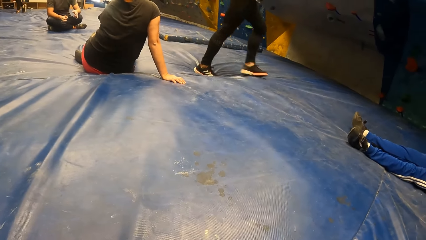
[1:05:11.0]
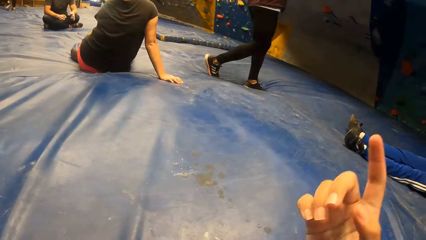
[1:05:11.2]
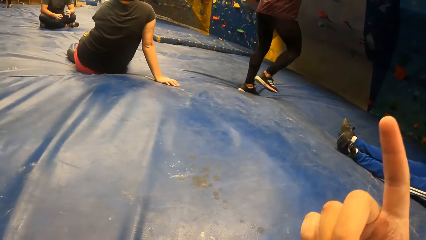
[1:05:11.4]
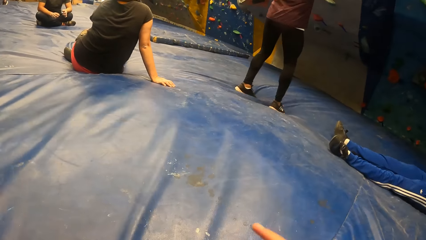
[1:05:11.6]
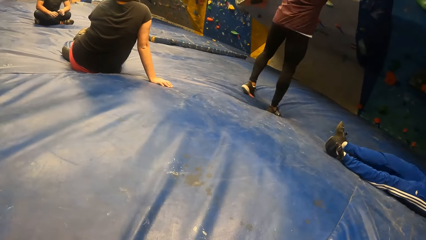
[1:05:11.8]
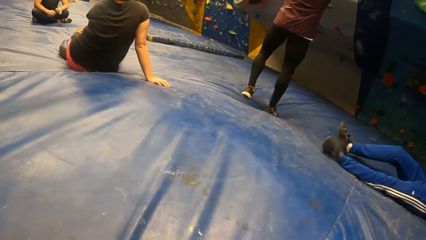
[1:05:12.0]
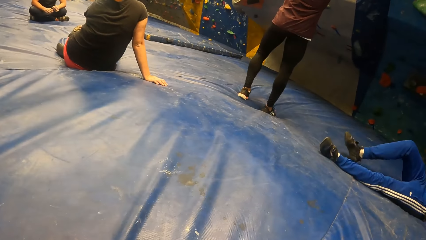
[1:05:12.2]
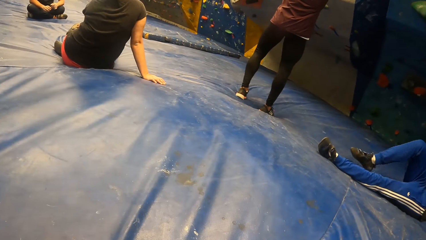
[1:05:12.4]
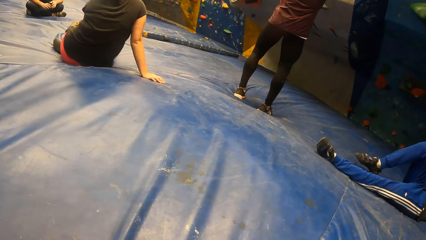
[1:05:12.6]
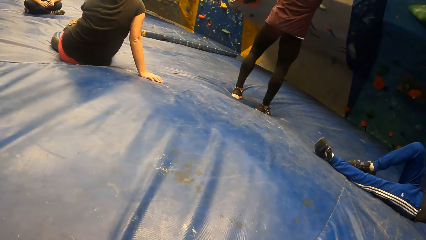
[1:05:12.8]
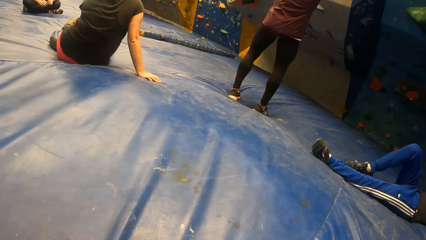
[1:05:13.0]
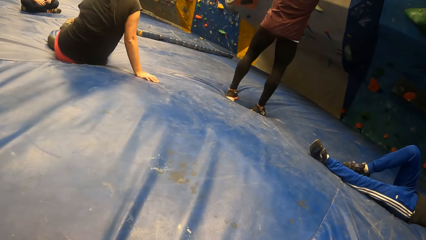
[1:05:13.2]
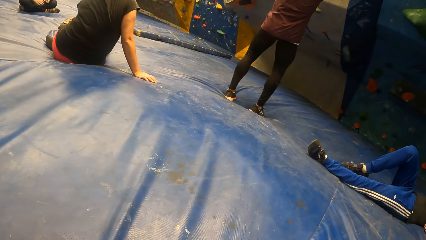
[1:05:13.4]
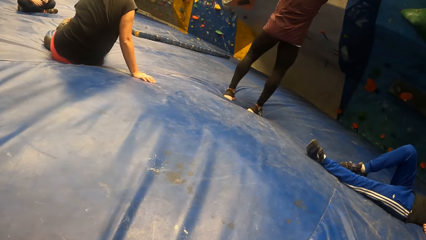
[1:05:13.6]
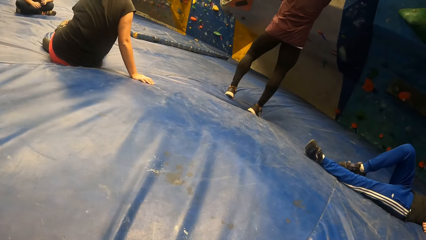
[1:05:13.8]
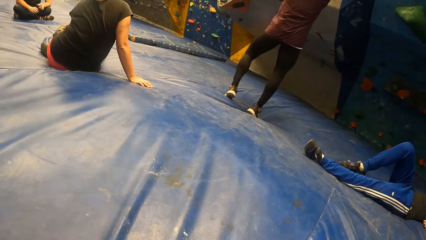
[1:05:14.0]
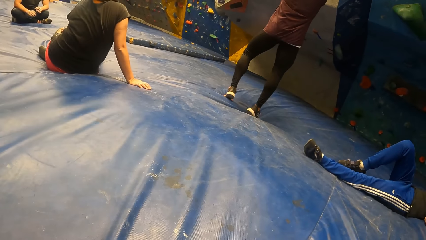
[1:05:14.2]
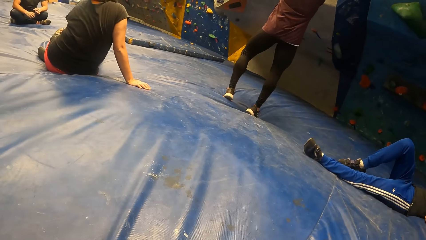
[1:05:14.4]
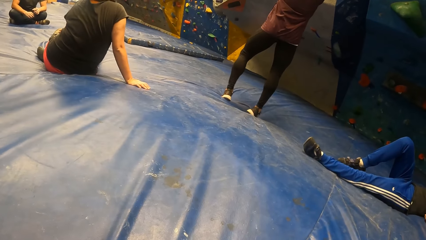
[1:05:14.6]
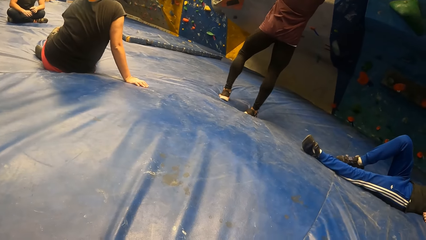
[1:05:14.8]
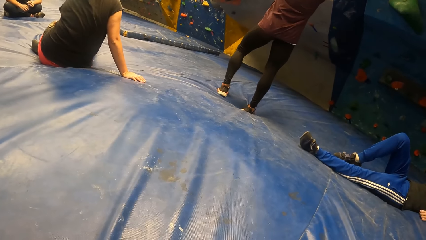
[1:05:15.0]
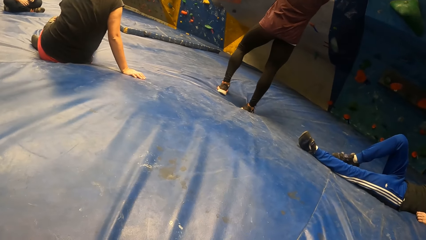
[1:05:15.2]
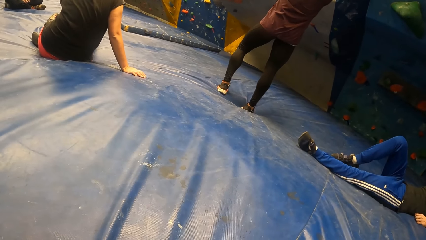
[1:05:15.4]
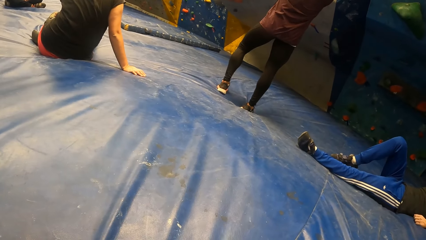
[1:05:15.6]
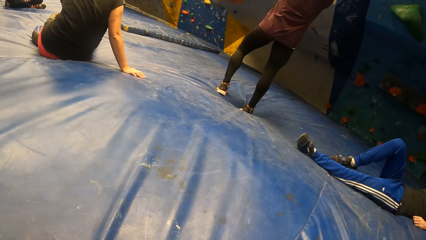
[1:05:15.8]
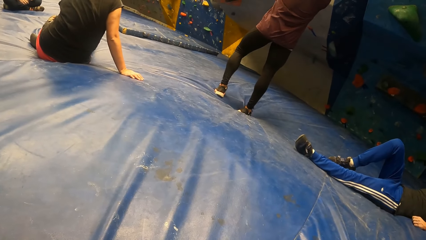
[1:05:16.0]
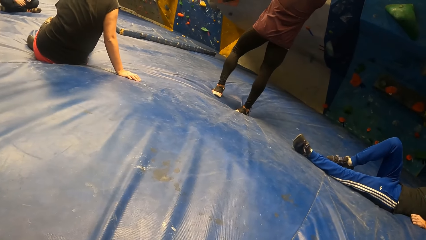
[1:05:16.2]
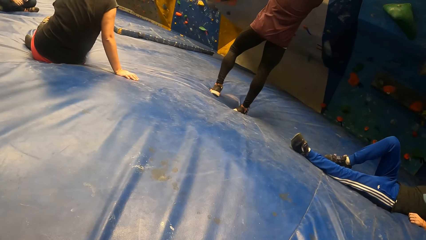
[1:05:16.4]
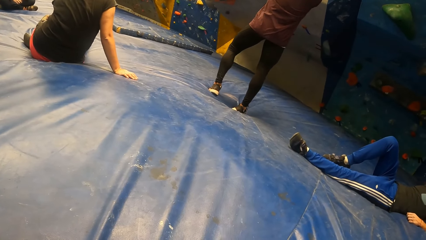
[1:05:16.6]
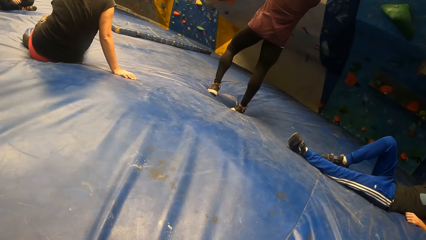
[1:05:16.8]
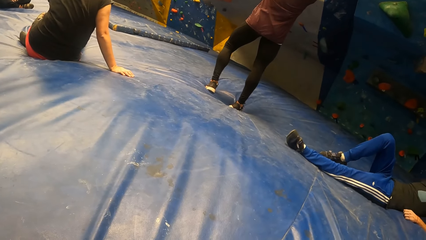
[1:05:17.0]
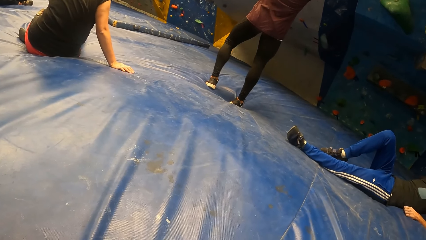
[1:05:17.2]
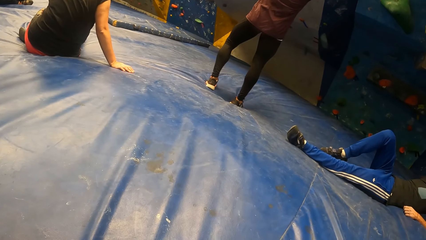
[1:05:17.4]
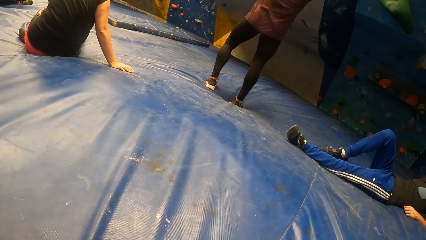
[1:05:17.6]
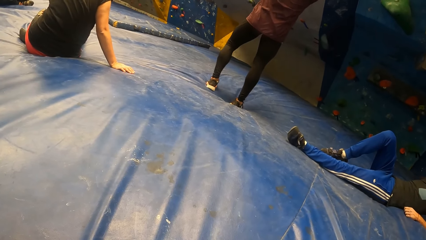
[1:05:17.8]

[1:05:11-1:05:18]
The camera wearer moves hand up. They move hand down. They look forward.

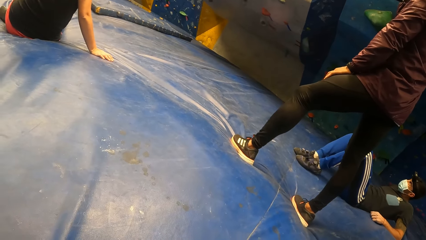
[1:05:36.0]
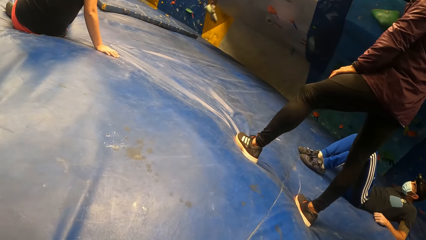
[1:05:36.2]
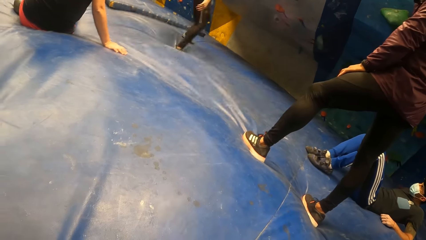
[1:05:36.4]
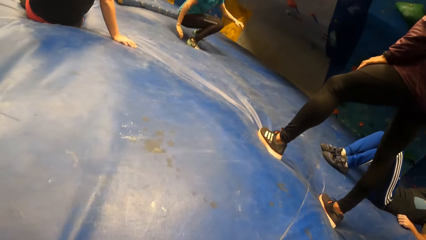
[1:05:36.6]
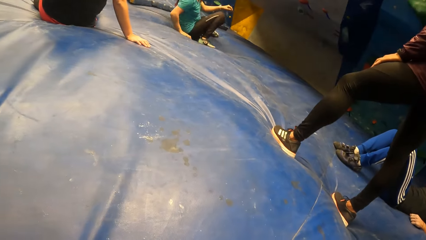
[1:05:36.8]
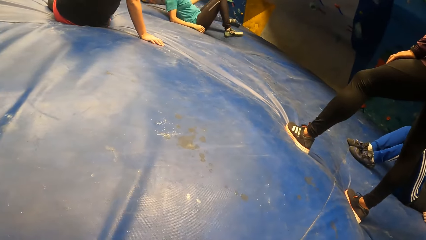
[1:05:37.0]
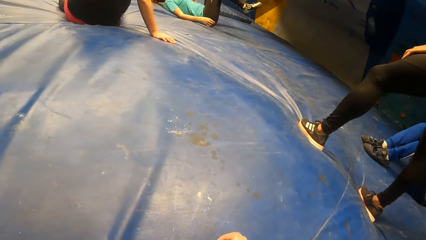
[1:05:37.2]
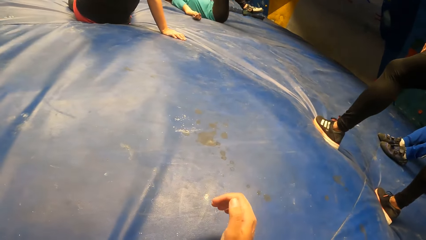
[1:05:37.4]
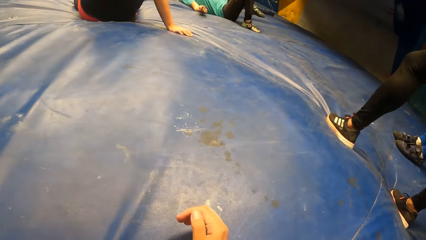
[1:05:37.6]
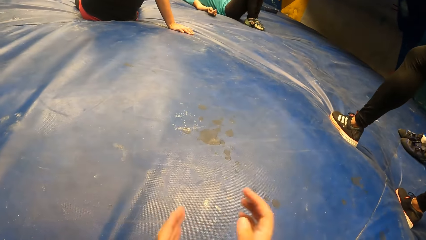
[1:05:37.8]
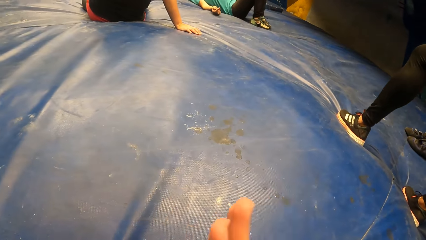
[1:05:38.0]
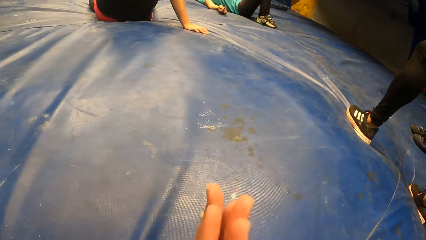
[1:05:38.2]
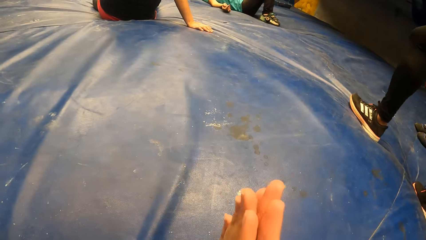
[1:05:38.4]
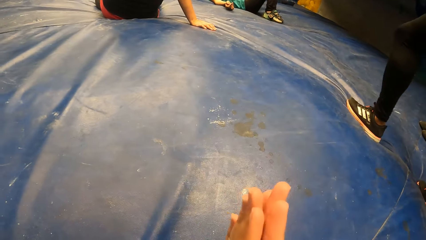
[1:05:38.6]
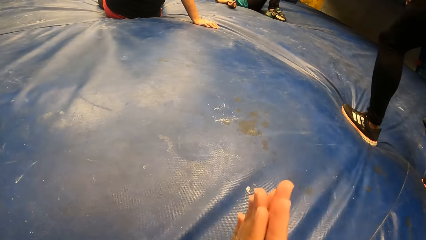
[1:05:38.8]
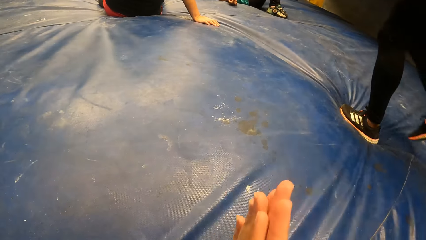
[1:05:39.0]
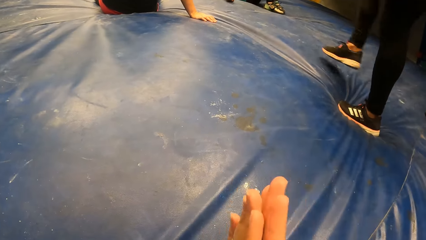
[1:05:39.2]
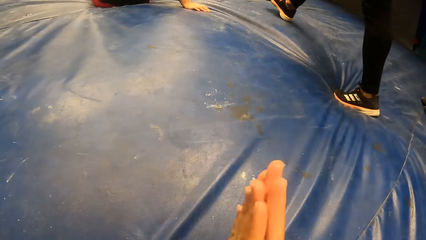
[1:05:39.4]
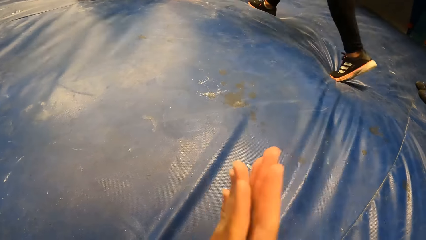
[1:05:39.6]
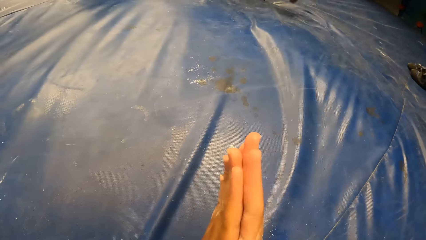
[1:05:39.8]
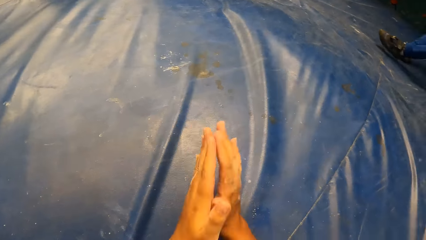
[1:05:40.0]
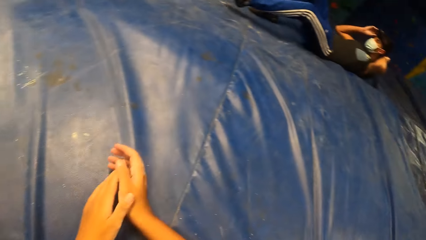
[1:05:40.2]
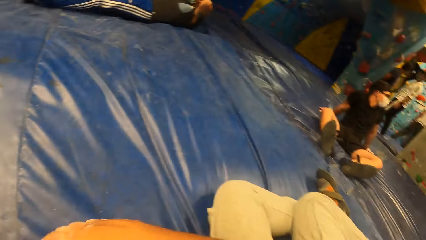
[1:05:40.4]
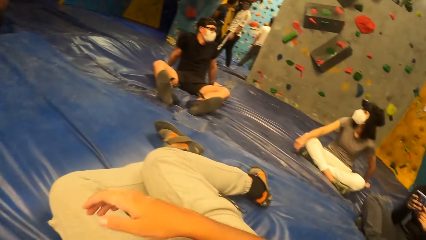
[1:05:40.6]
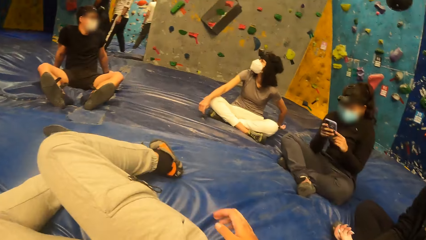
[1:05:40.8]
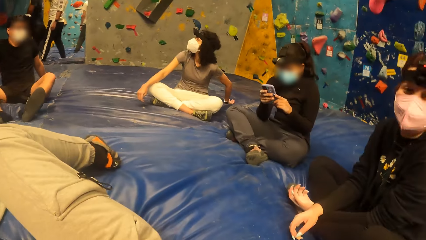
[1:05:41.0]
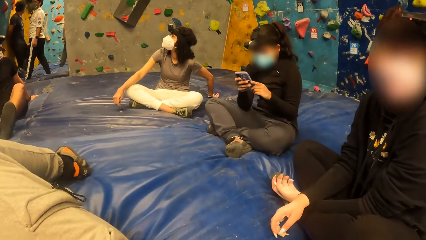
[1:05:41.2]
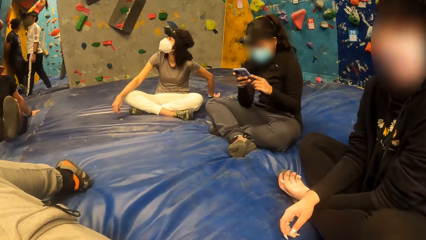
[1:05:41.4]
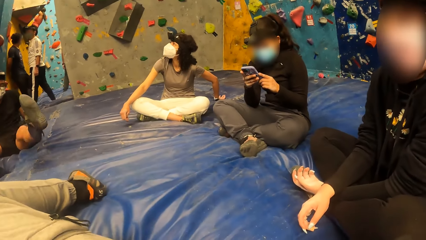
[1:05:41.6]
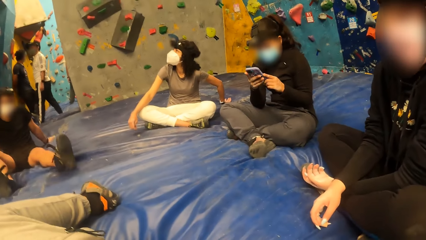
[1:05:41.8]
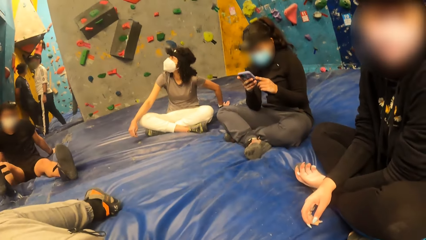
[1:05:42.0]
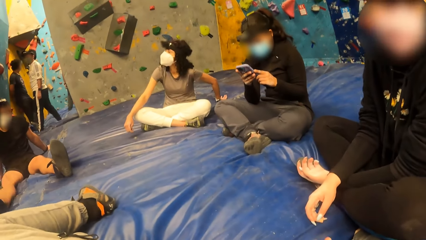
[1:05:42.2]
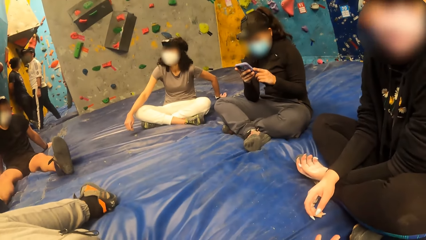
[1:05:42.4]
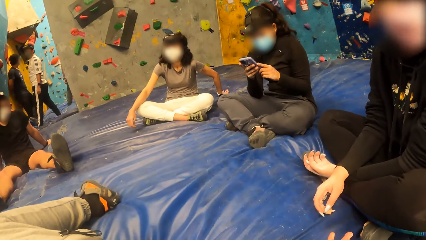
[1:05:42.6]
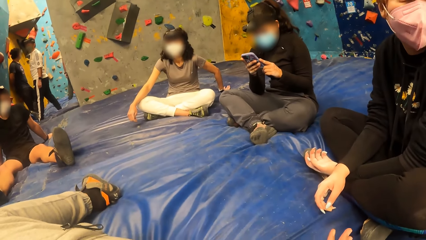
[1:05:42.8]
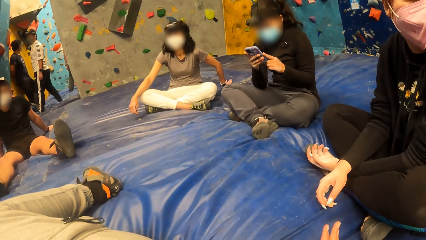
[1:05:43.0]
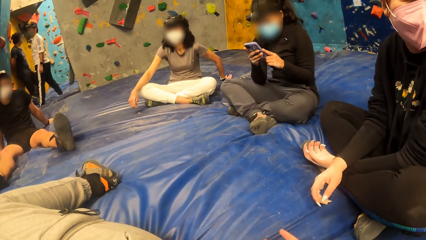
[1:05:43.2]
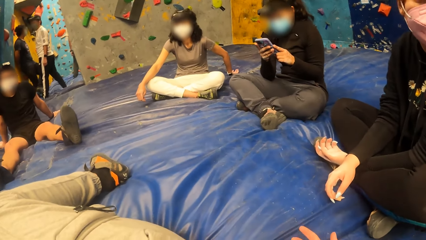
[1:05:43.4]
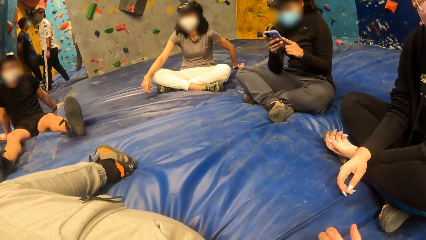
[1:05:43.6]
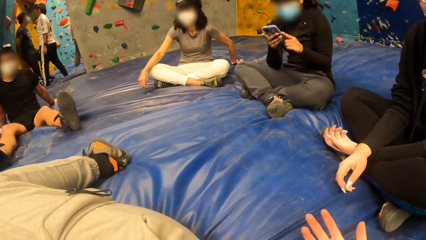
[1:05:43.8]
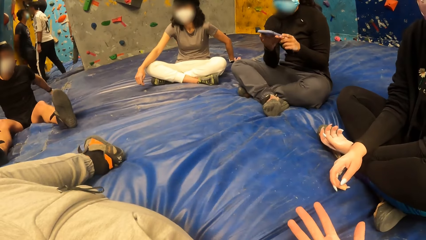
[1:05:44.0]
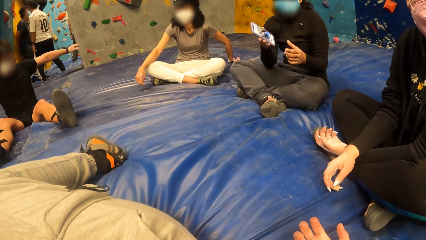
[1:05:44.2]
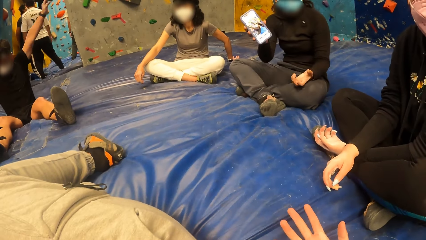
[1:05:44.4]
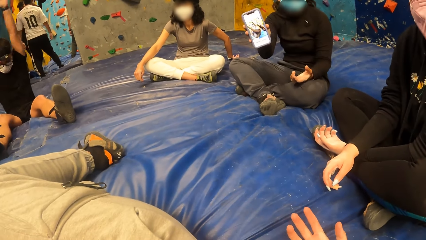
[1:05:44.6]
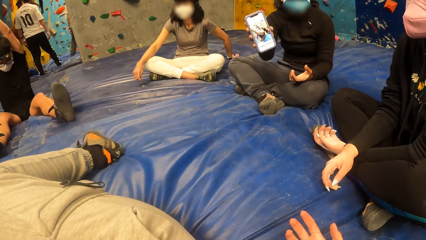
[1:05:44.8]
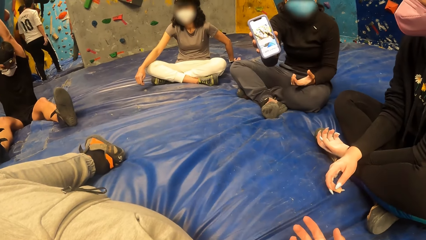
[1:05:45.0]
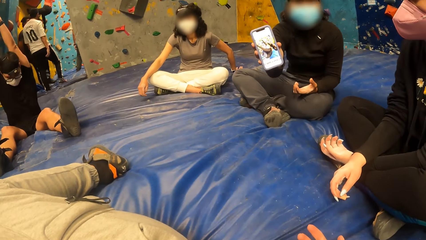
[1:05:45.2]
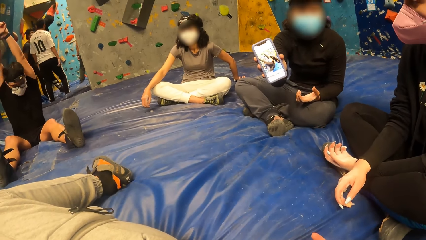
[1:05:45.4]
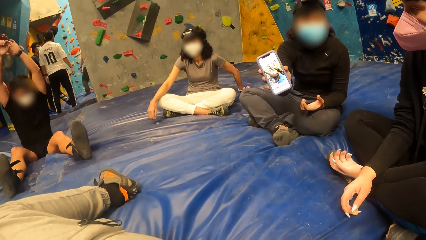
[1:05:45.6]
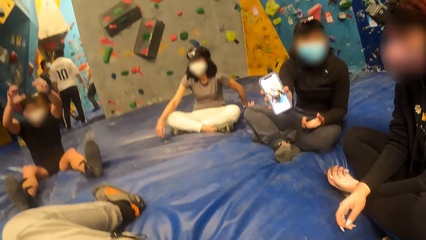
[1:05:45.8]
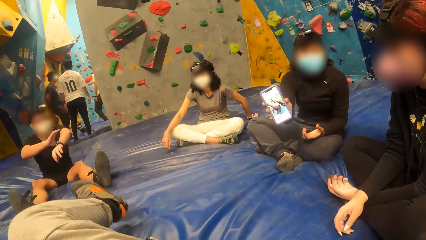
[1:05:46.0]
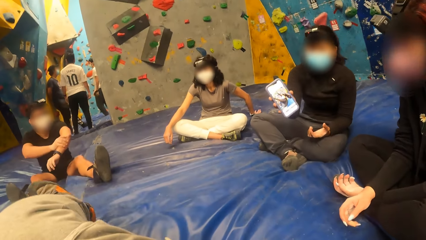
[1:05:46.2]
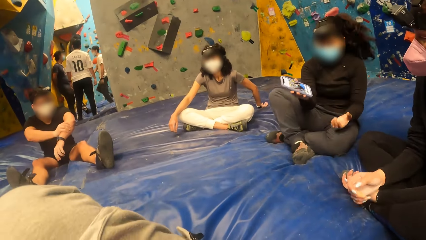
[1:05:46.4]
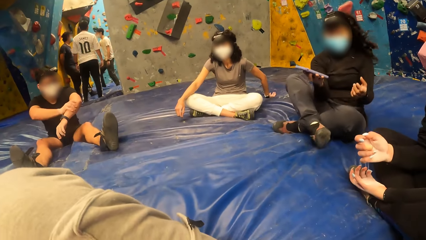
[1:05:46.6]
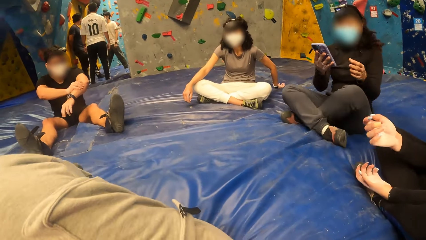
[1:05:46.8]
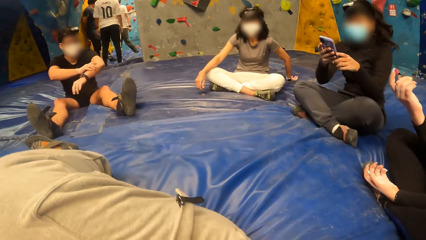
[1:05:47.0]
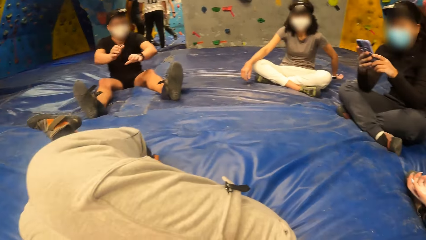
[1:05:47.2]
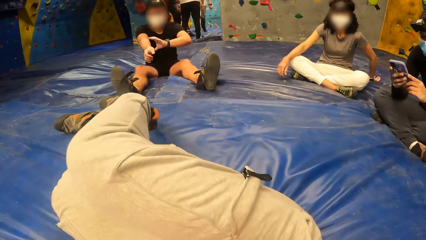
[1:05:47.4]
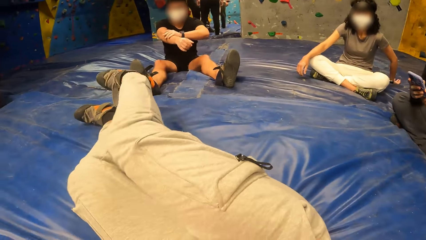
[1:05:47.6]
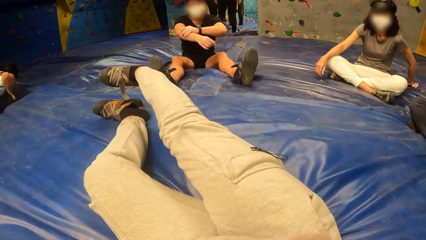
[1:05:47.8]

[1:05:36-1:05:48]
The camera wearer moves hands forward. They clap hands. They move hands and turn. They put hand down. They move the hand. They look at the phone, straighten the legs and move the legs.
